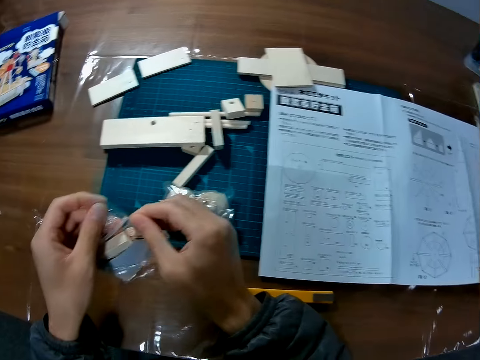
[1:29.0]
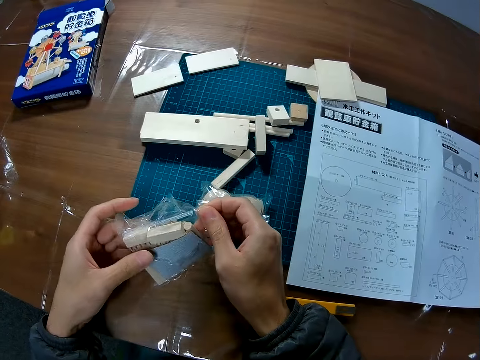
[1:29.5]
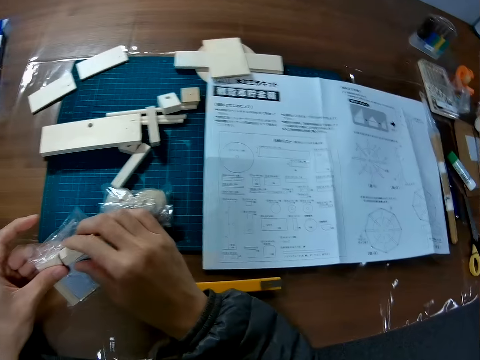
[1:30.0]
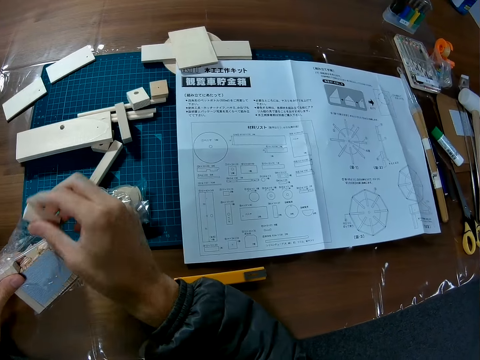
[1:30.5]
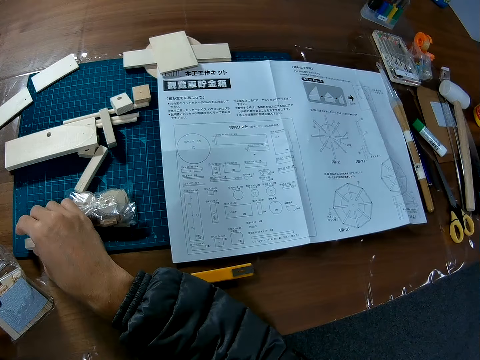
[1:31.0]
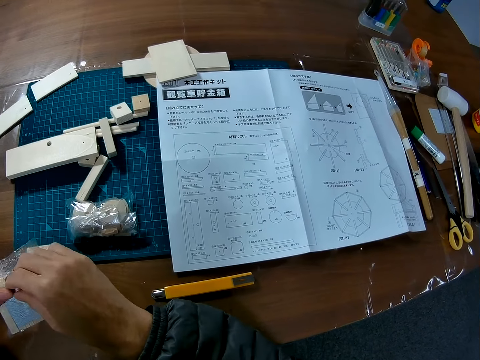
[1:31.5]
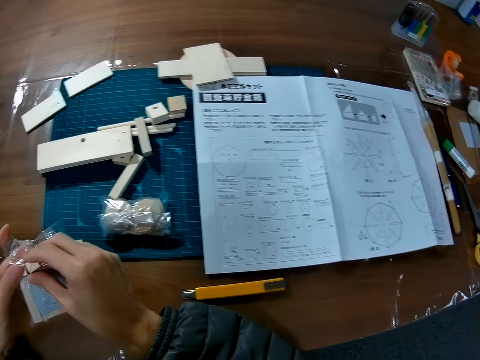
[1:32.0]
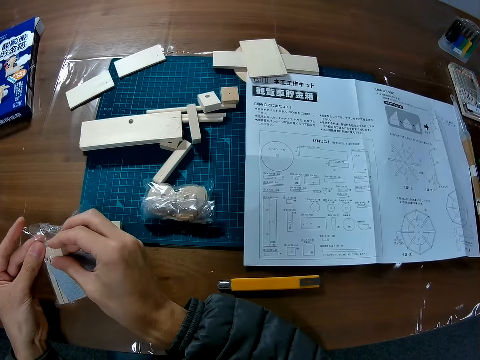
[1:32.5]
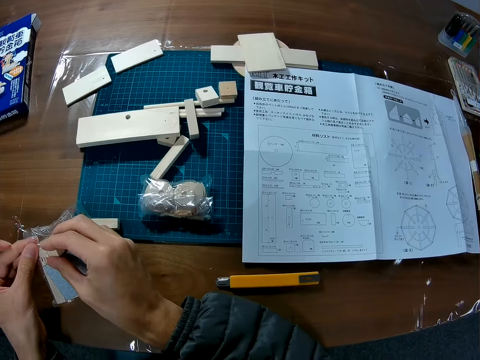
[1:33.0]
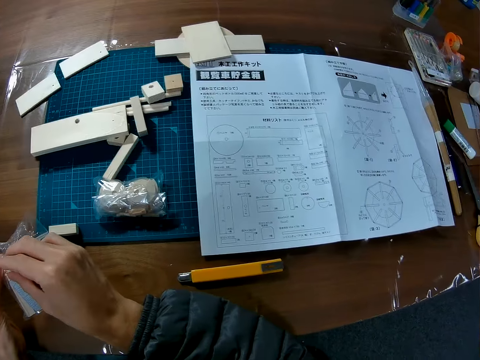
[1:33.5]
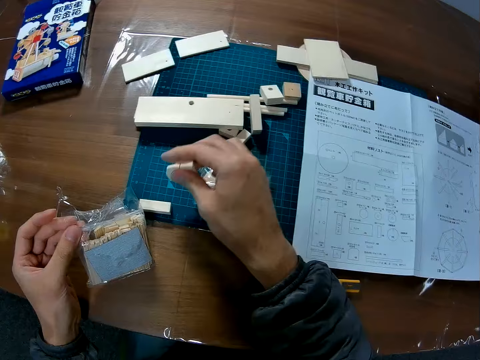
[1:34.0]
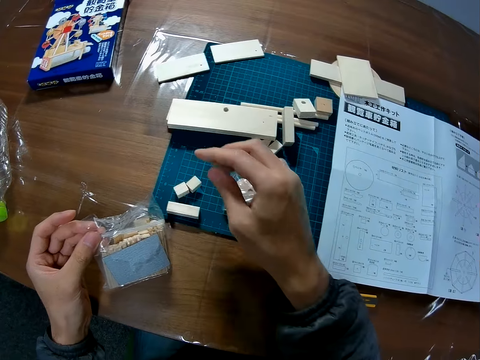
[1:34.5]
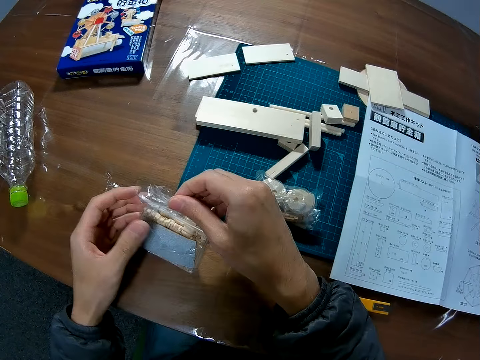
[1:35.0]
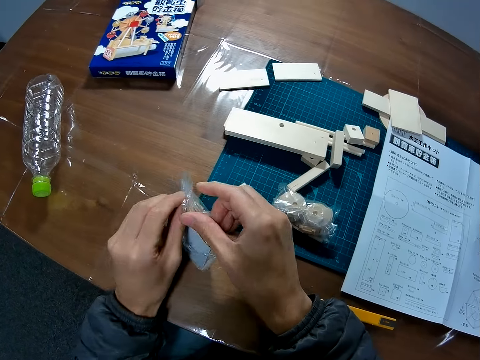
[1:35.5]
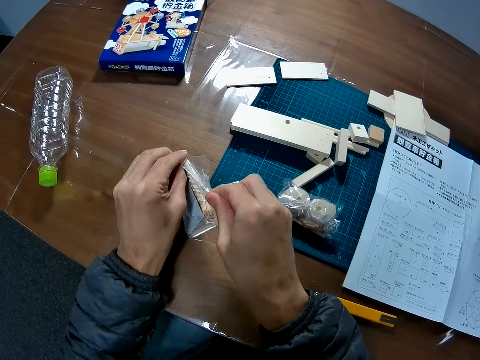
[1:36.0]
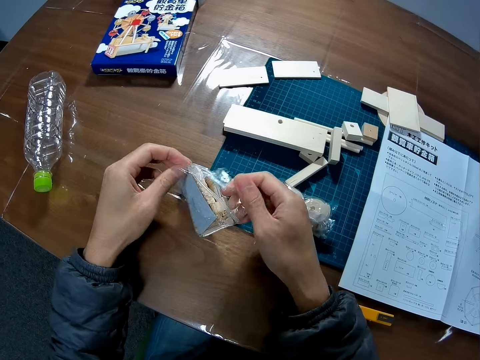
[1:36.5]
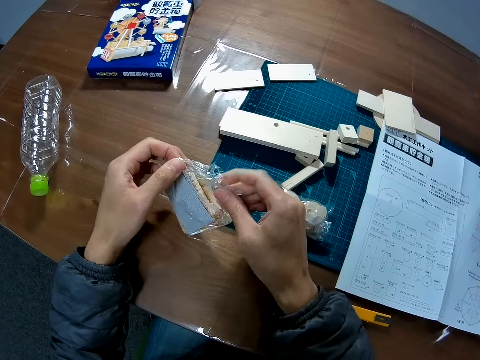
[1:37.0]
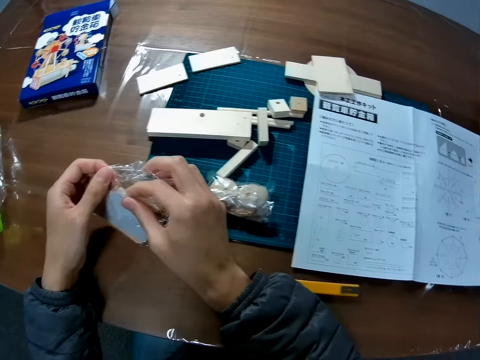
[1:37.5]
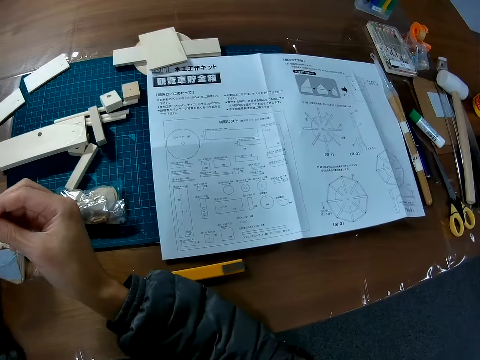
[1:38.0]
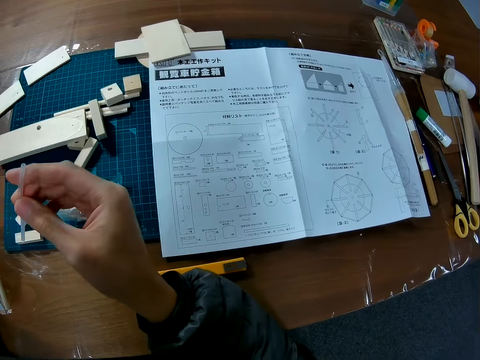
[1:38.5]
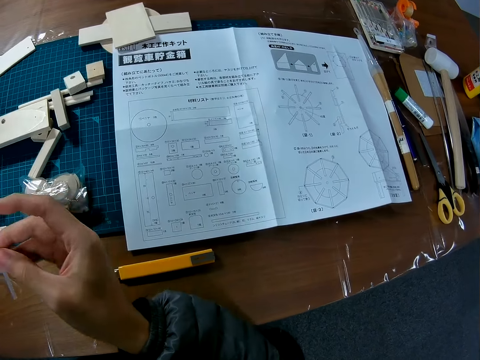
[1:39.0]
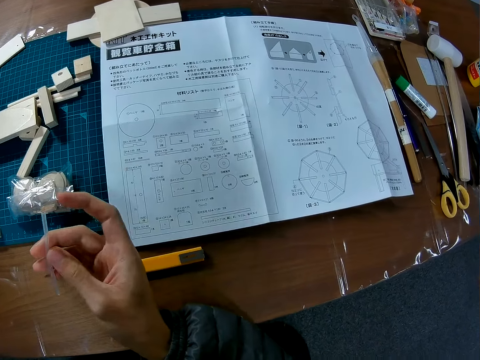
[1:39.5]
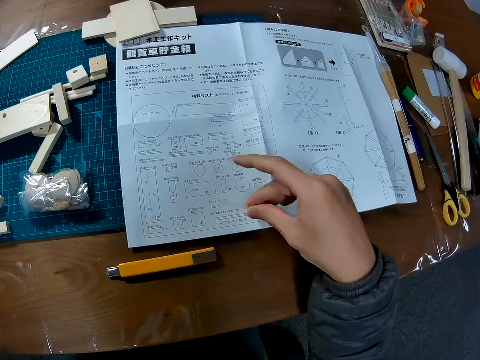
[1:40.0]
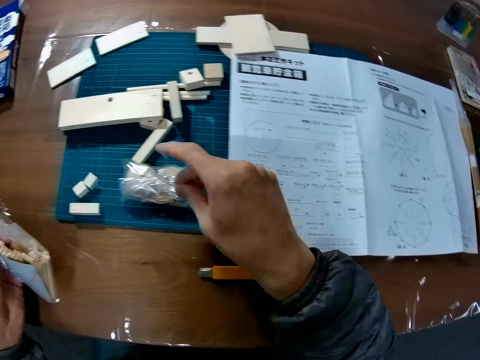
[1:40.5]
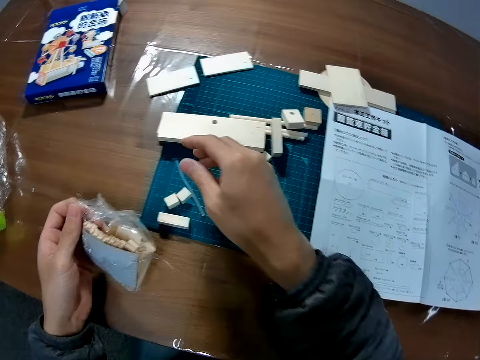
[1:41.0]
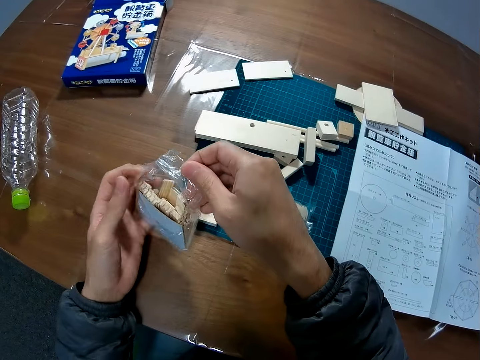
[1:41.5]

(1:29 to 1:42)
The camera wearer removes pieces of wood from the nylon paper. He tears the nylon with his hands. He removes a stick from the nylon.

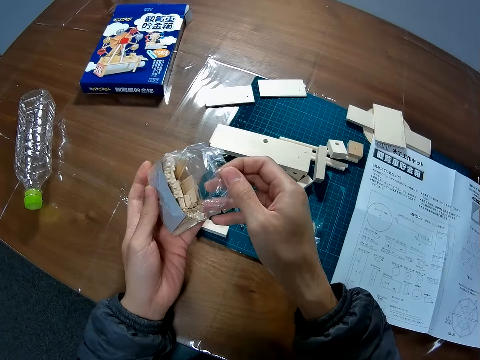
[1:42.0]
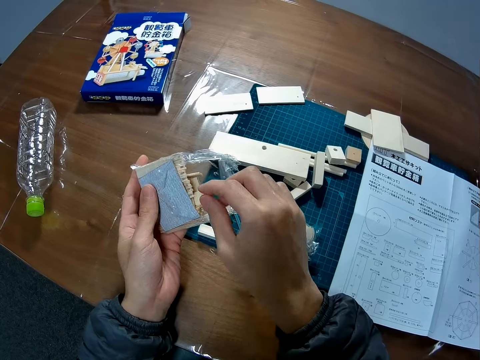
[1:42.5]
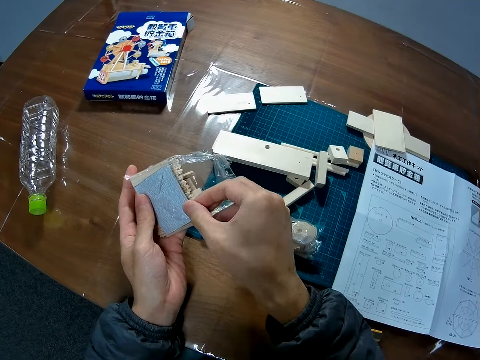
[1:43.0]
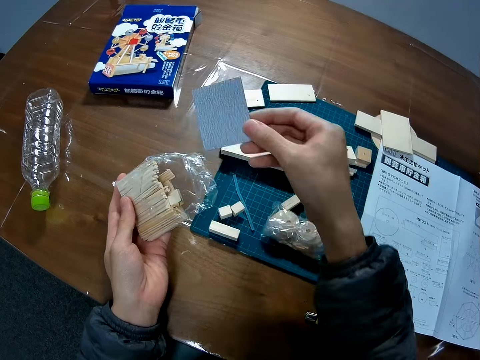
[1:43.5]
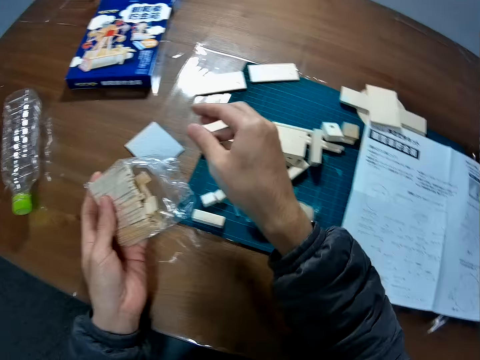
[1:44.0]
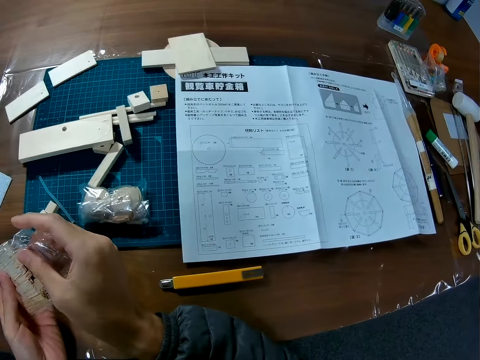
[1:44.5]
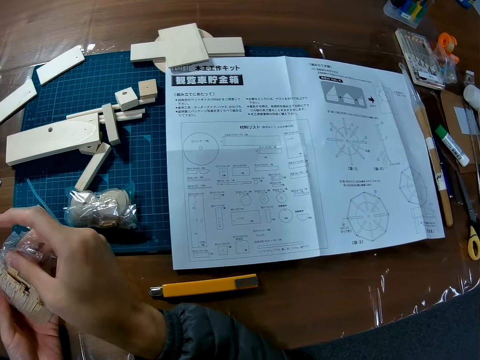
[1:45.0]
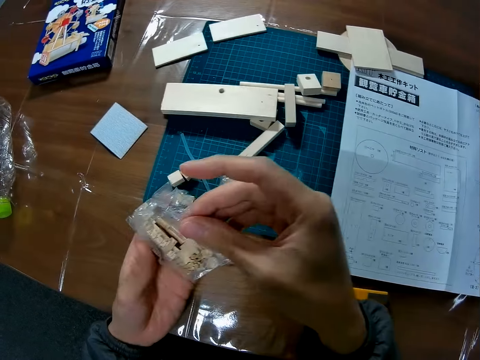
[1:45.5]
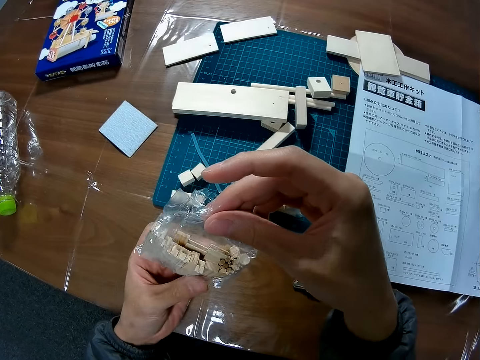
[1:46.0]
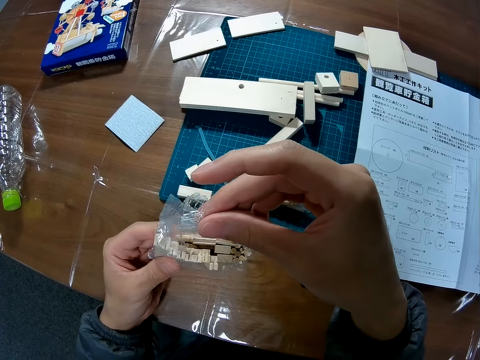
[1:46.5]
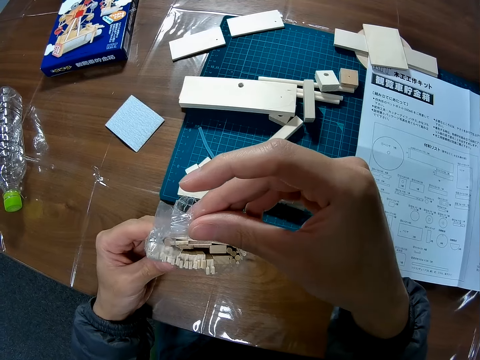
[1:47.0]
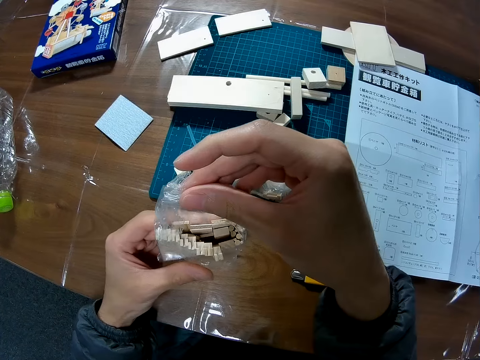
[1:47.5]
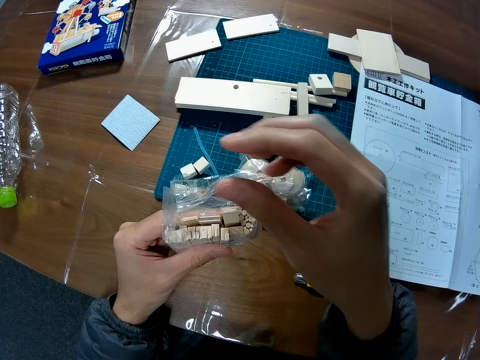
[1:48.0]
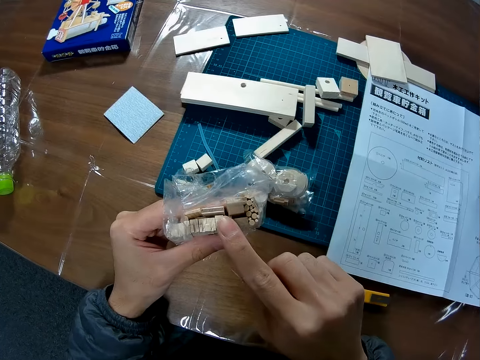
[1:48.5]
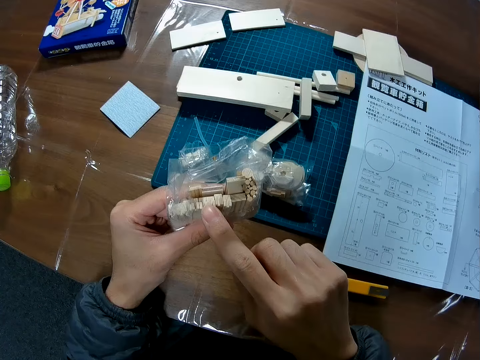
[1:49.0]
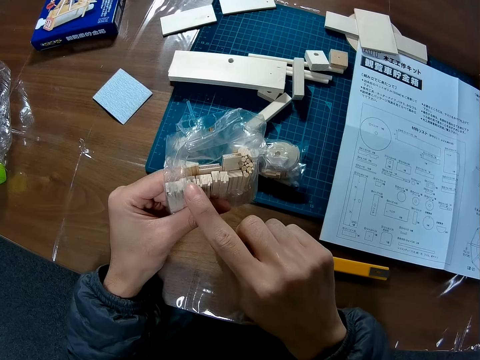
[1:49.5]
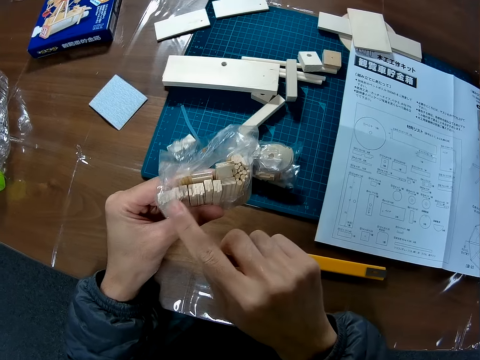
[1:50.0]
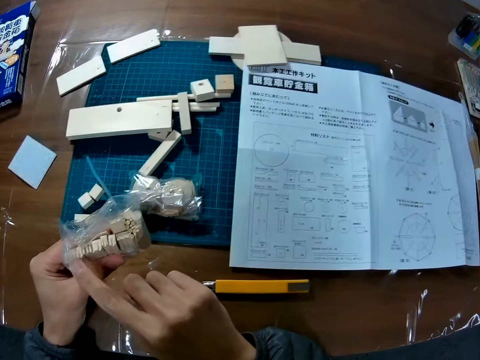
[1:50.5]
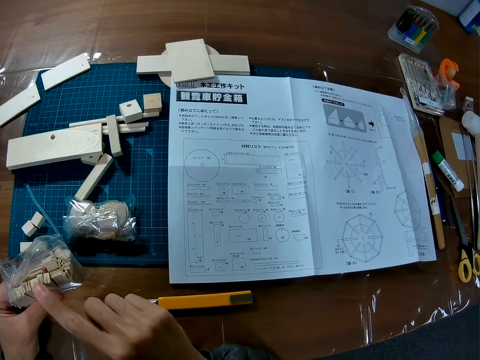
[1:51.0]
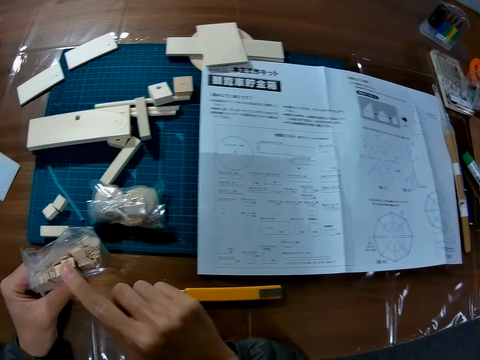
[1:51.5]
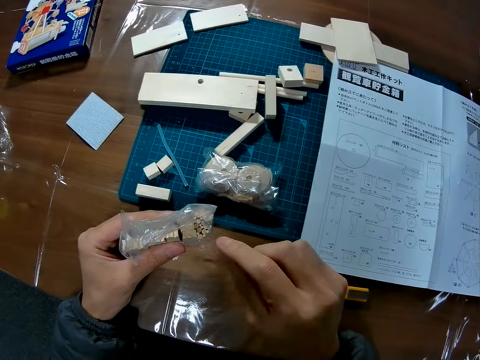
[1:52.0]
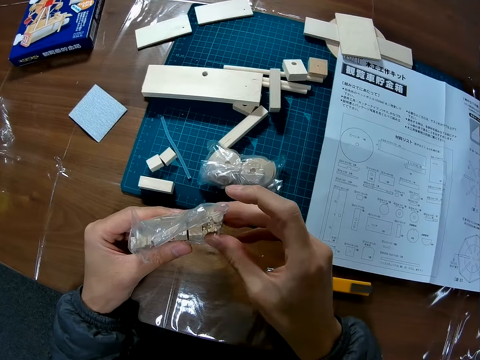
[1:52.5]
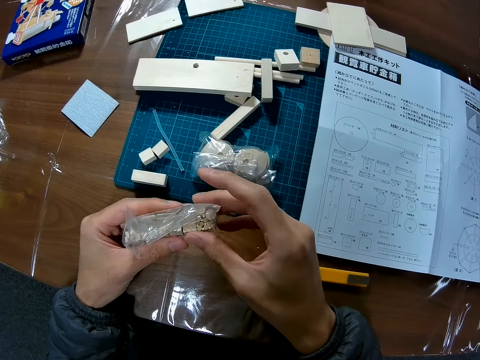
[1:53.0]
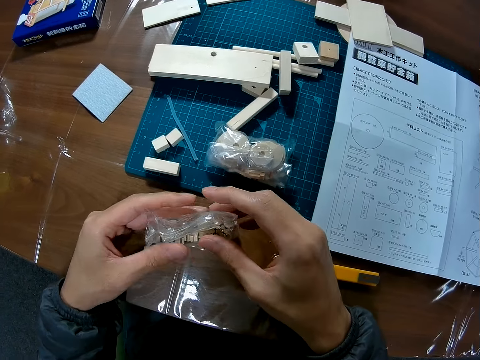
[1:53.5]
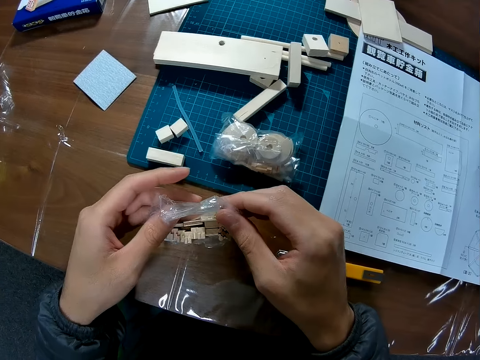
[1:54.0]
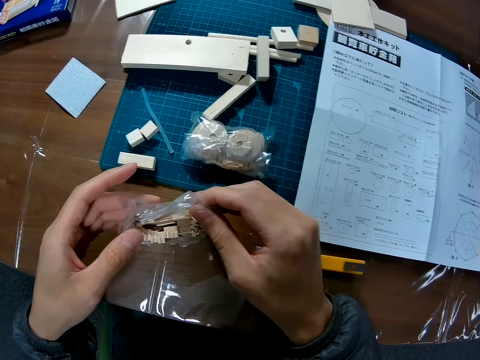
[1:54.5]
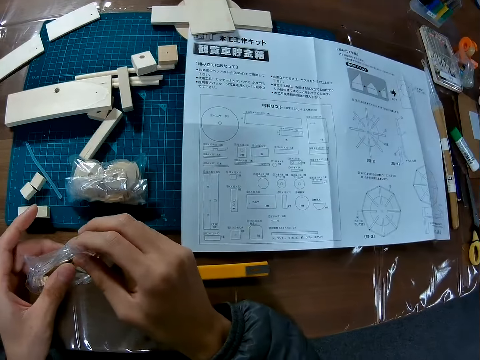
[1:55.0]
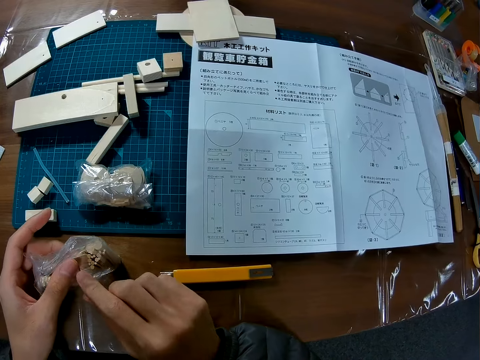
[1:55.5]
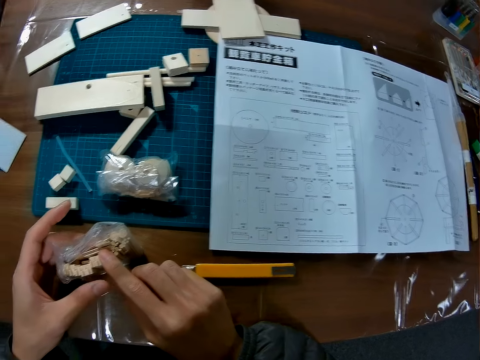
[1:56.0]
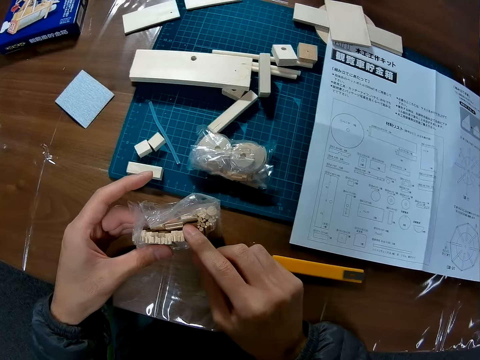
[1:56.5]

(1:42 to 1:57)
The camera wearer removes a sandpaper from the nylon. He counts the pieces of wood in the nylon with his finger.
